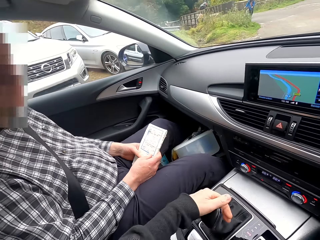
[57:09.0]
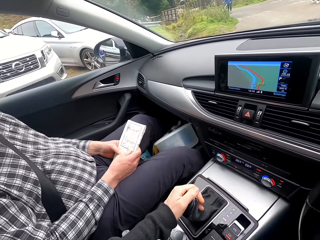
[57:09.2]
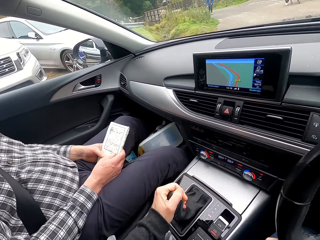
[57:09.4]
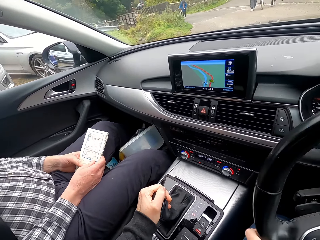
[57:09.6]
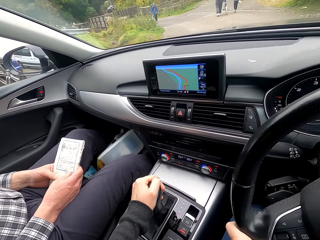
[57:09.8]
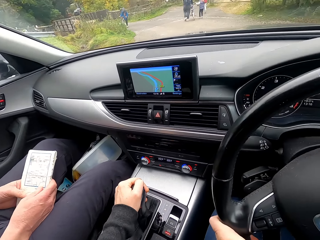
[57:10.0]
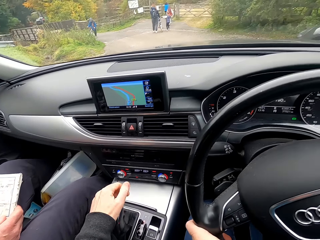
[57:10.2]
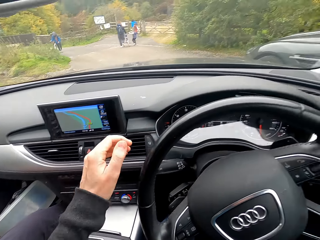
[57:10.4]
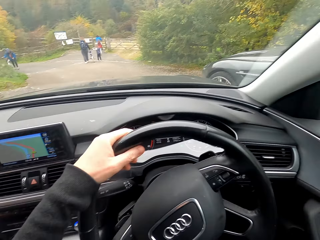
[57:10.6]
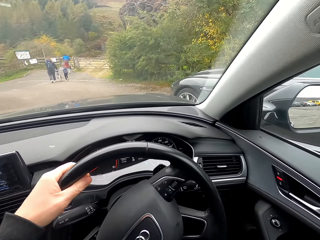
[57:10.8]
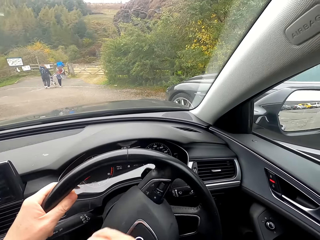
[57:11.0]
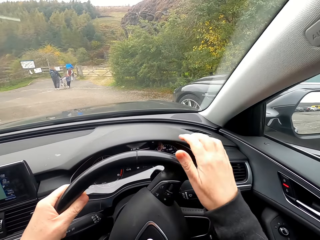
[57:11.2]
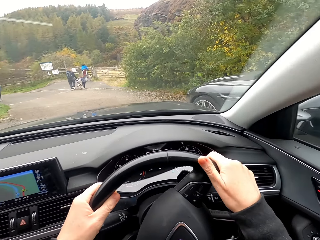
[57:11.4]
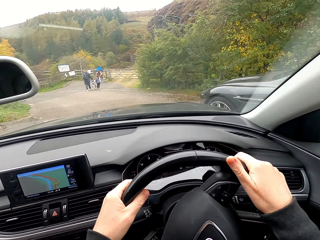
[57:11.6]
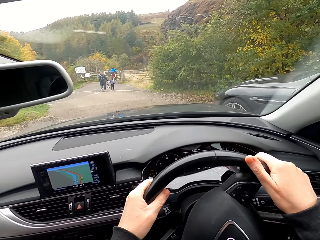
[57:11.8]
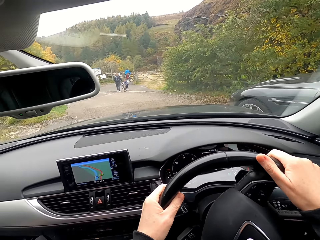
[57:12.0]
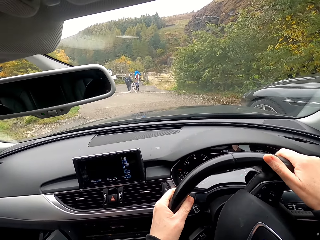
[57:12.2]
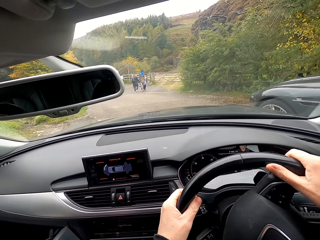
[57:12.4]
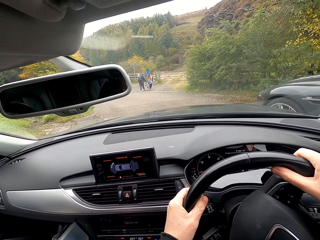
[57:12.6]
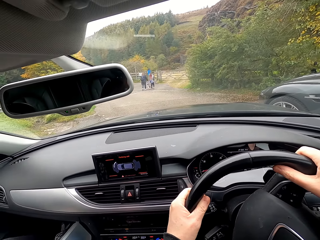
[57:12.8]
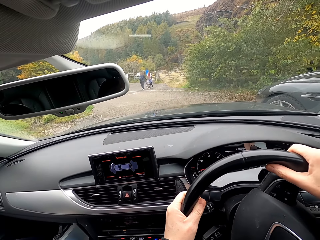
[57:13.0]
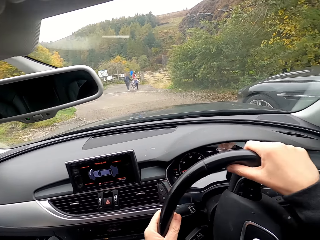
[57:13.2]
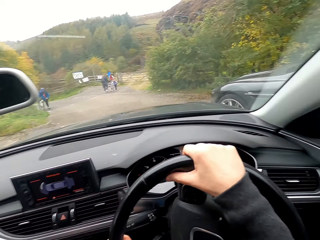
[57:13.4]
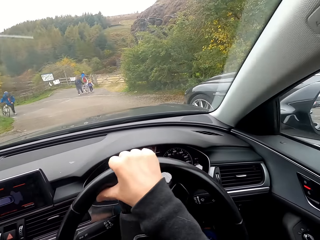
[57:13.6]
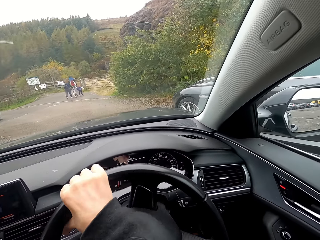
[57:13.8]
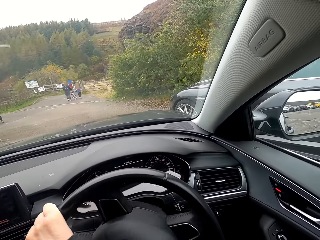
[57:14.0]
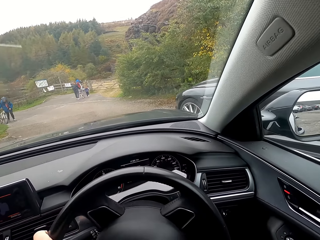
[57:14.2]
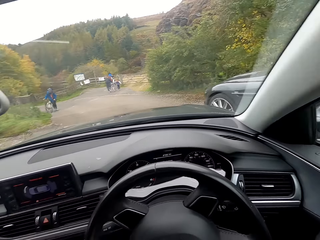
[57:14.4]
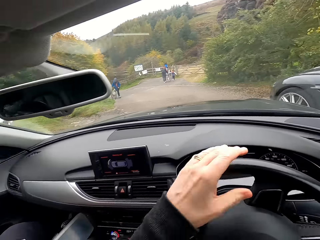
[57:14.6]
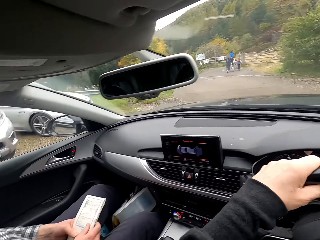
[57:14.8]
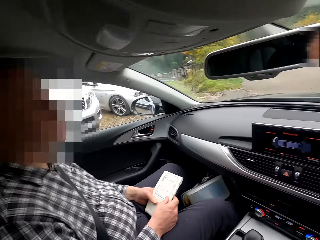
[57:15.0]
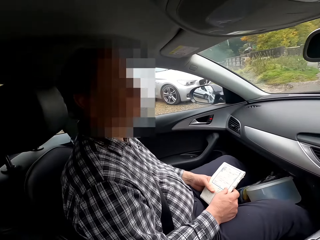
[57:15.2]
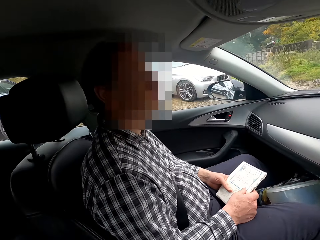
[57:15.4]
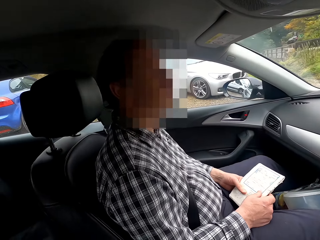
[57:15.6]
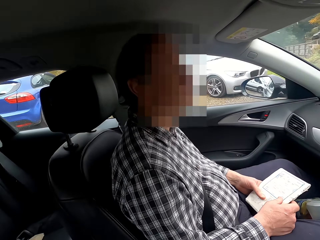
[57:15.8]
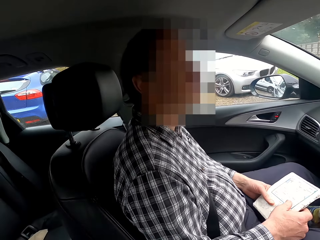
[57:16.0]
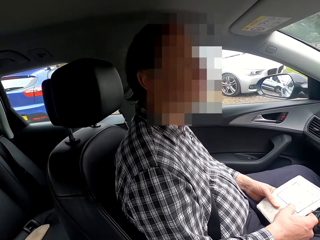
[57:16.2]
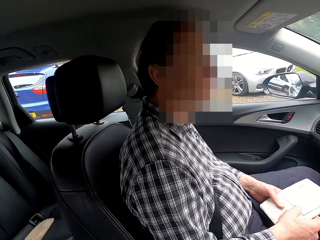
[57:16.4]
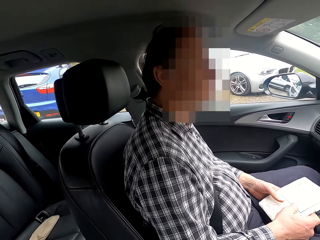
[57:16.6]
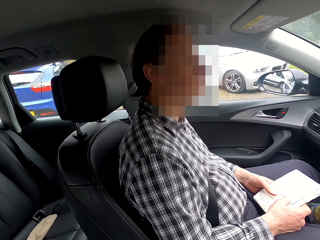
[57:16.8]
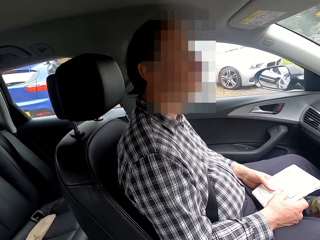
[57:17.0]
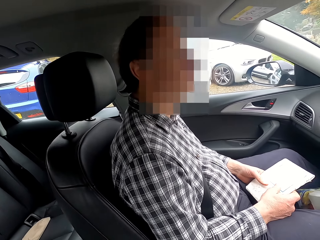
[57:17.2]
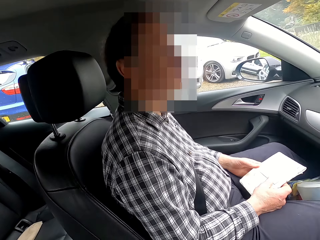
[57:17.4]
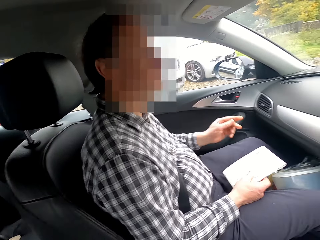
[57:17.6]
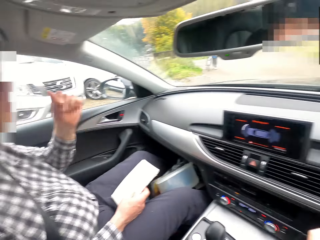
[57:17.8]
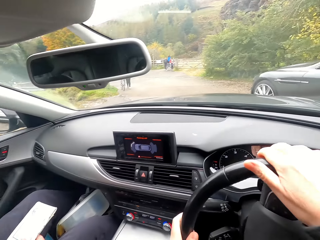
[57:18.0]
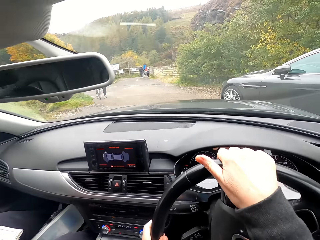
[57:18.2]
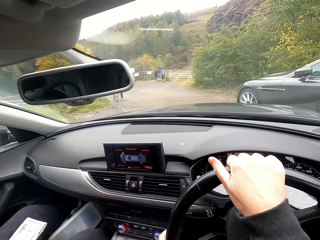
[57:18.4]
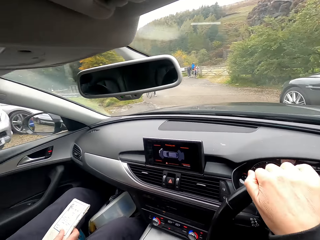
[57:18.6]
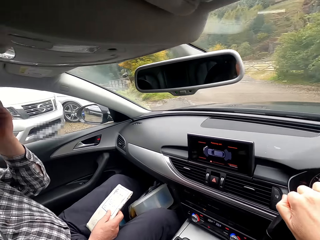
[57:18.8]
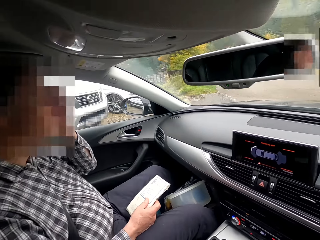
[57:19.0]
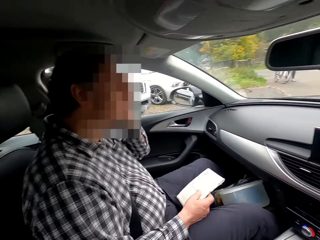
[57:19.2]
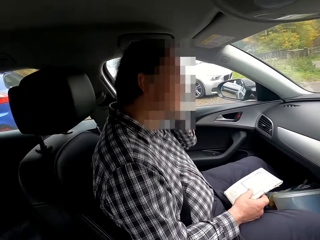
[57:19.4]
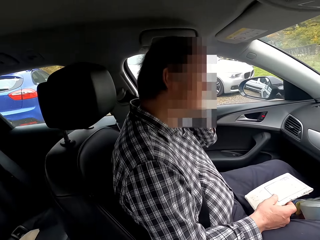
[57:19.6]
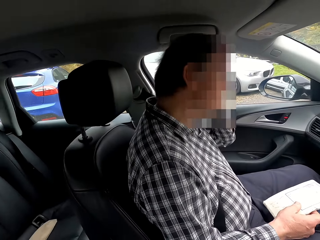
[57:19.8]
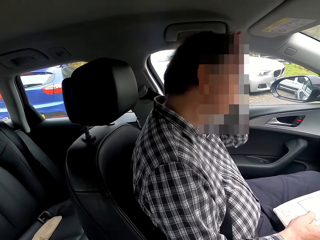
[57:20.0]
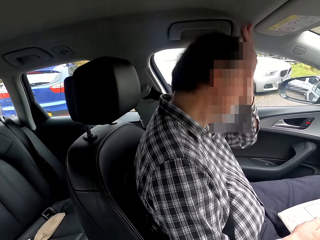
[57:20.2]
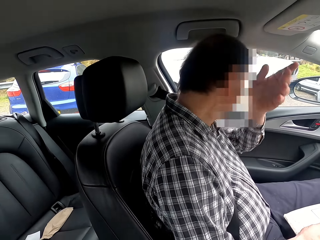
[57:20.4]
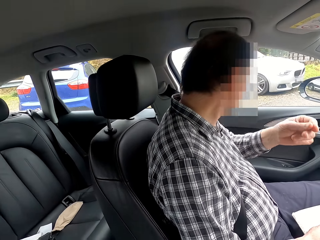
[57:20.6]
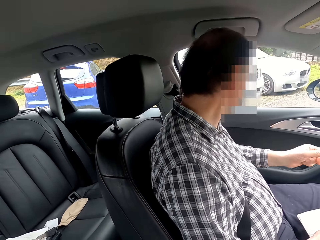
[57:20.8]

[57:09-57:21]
The camera wearer operates a gear of the car with her left hand. She turns the steering wheel of the car on the road with both hands. She reverses the car.

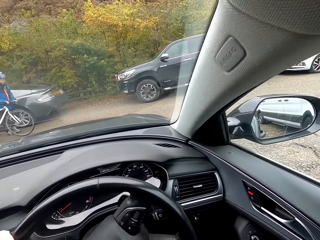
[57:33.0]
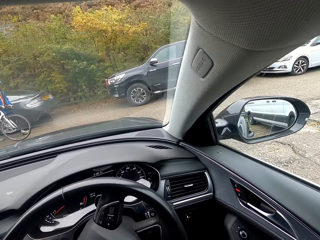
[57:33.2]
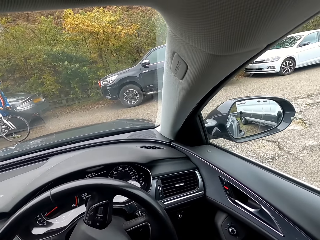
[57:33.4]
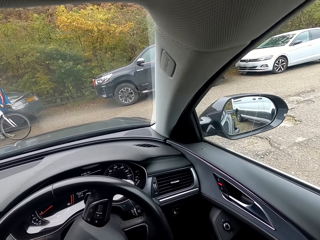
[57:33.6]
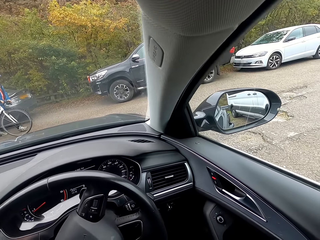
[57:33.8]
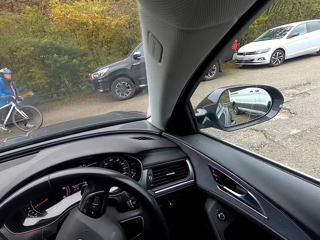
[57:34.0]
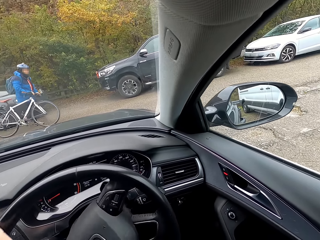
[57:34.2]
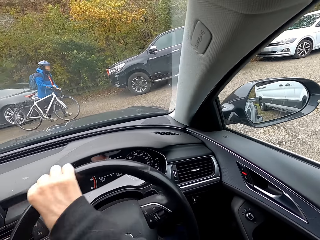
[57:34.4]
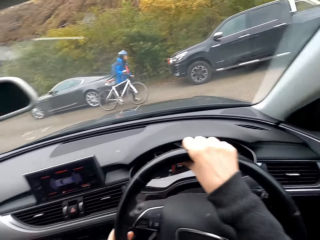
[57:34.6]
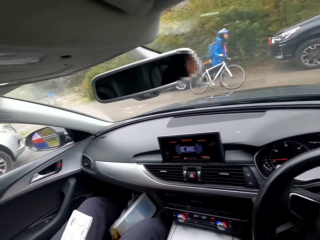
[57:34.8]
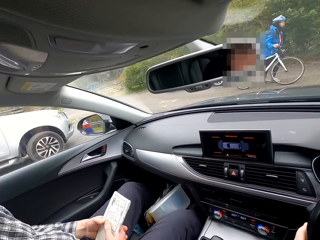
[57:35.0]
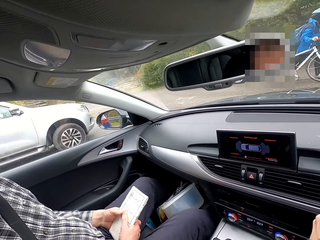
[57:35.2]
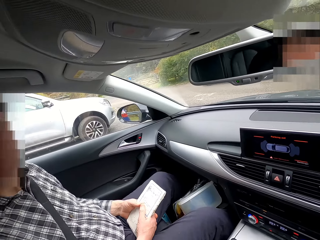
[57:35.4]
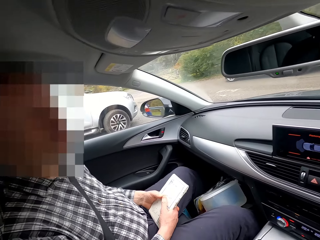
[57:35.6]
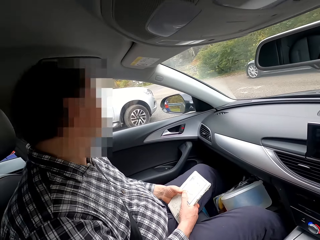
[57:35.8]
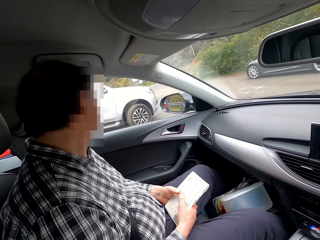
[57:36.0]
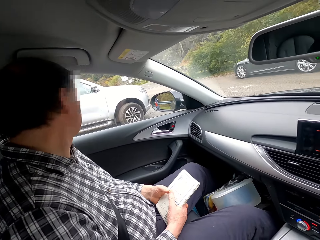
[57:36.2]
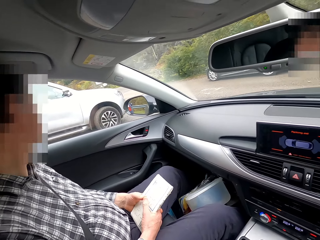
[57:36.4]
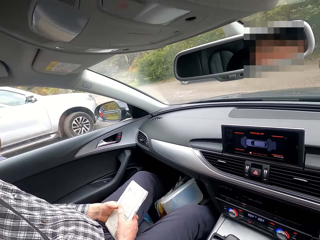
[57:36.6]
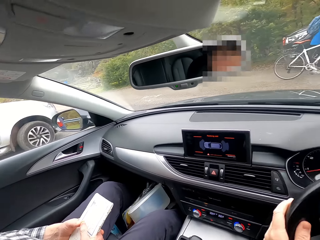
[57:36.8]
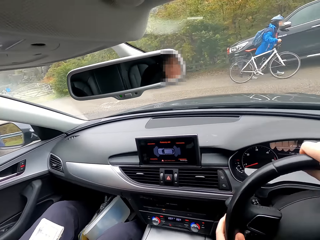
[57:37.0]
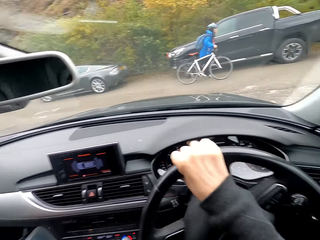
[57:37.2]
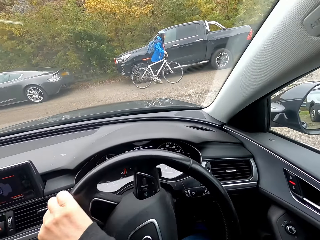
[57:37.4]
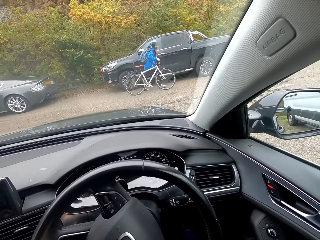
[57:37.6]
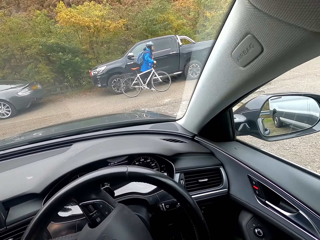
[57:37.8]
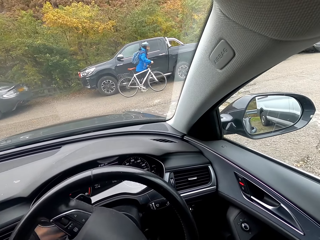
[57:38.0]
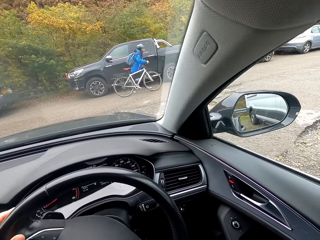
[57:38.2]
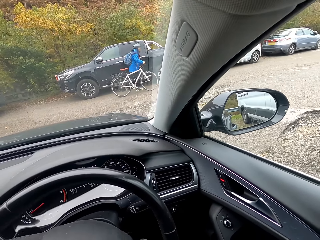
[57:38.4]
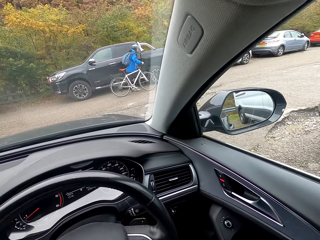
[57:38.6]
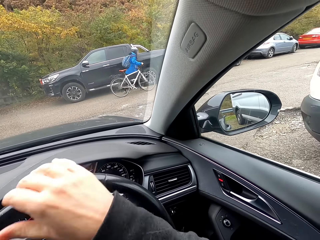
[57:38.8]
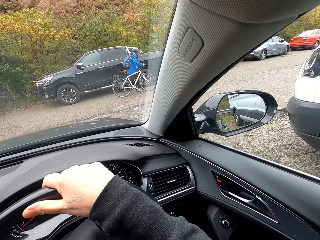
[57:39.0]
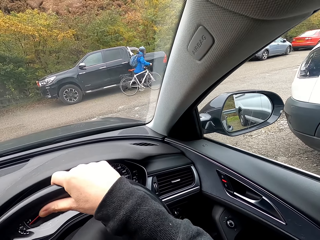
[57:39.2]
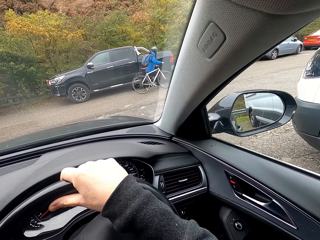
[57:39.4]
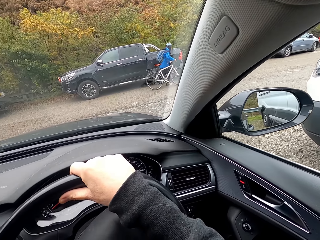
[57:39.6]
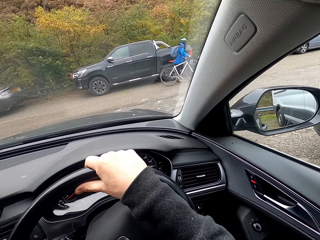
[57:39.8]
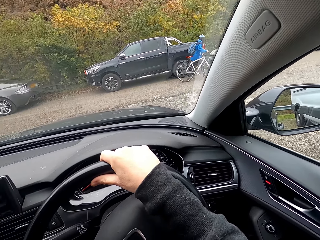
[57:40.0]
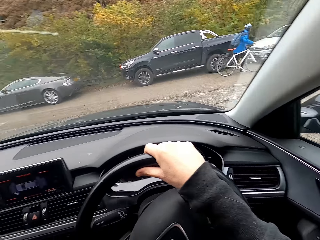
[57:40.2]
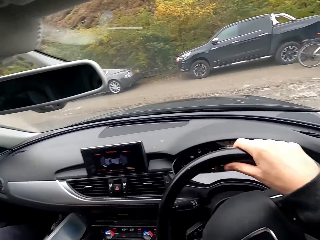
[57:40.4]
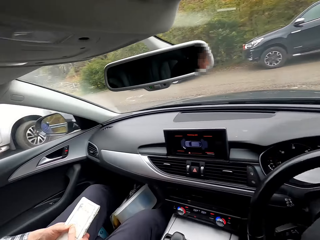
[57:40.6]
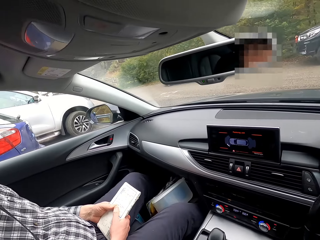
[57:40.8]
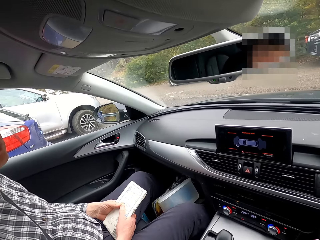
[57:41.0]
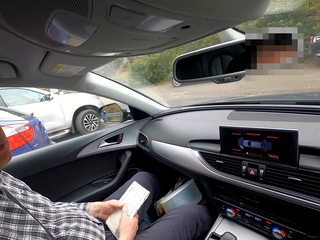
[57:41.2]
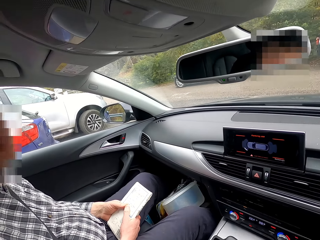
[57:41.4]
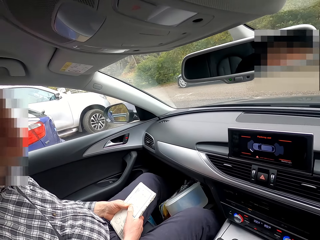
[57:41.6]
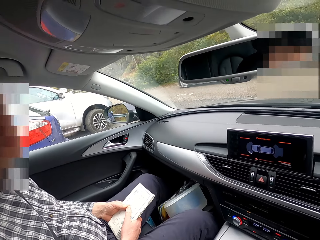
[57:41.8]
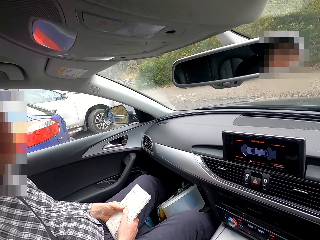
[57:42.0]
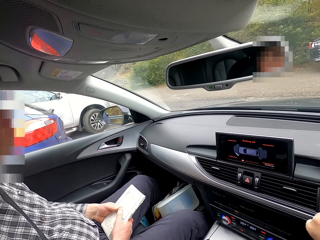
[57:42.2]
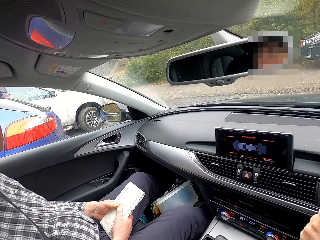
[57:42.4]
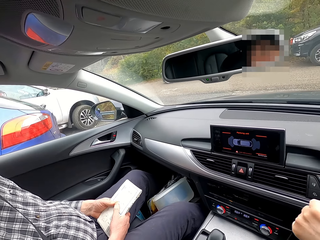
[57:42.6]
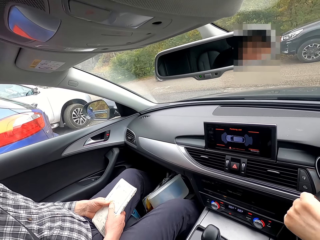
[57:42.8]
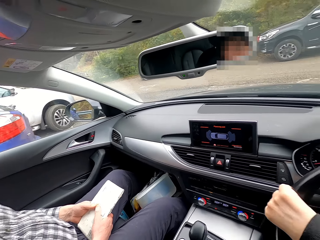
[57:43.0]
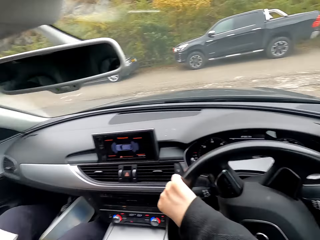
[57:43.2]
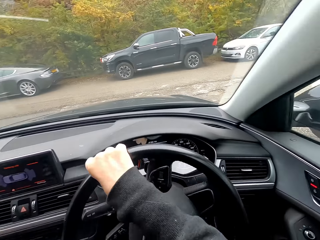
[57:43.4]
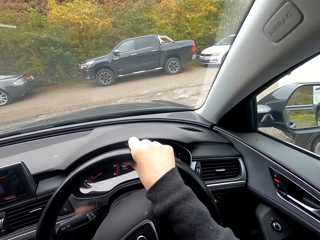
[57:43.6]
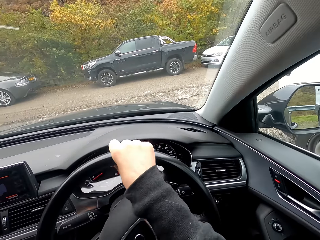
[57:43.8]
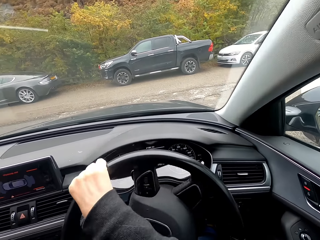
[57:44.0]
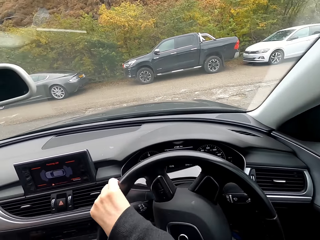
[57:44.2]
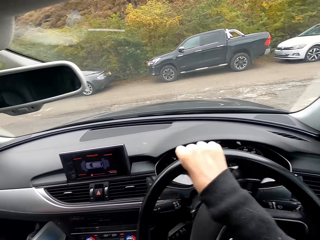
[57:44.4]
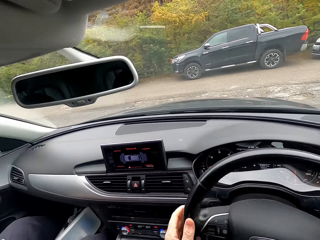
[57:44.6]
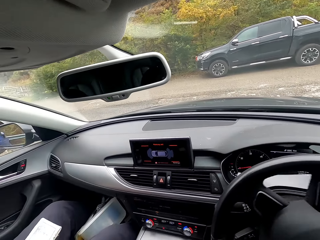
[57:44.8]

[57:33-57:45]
A man walks past the camera wearer with a bicycle in both hands.
